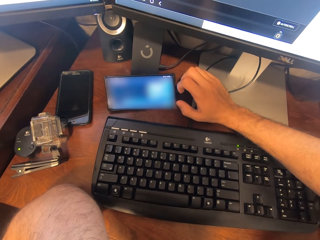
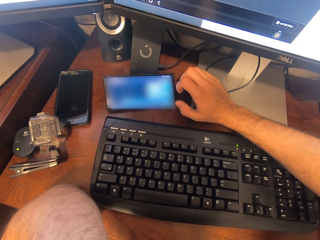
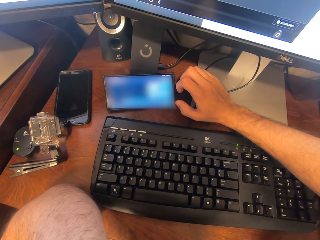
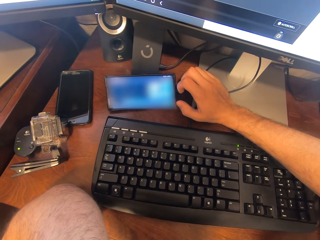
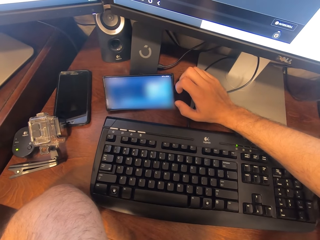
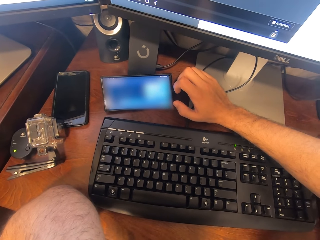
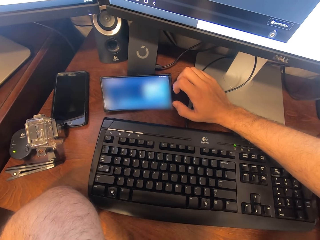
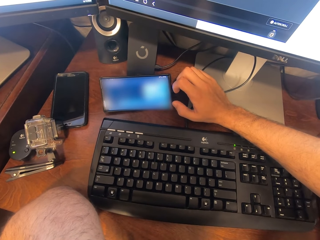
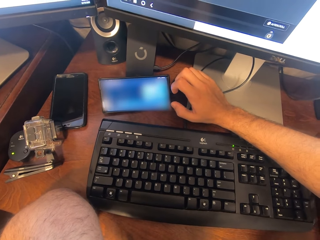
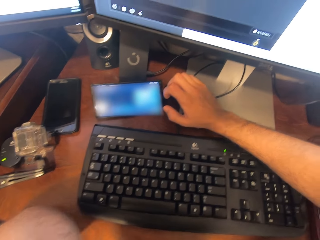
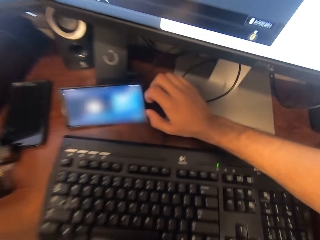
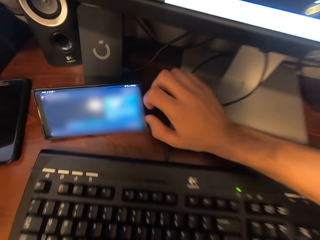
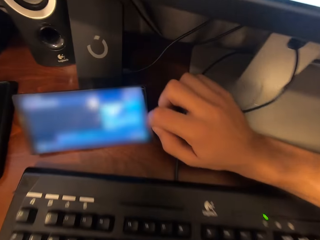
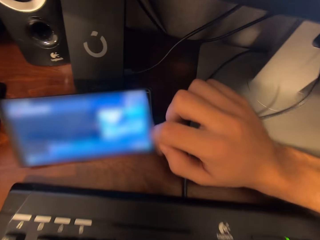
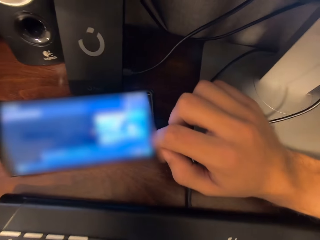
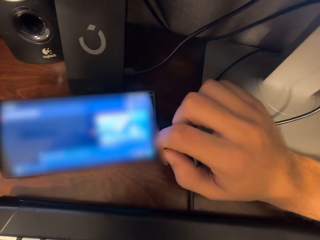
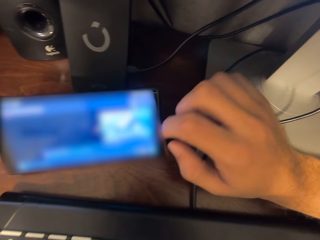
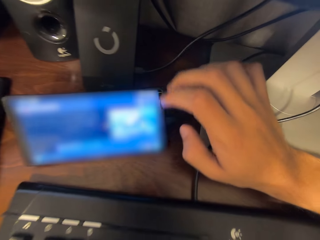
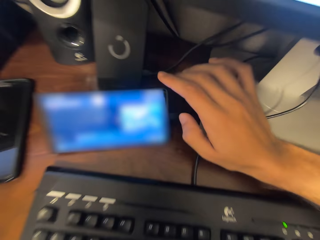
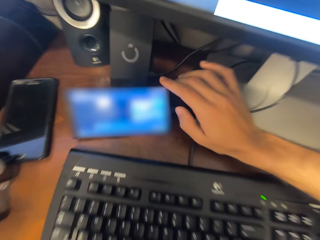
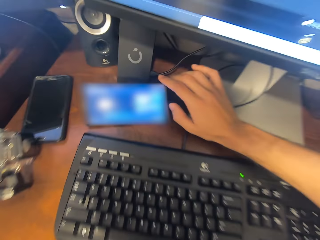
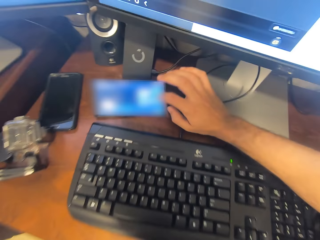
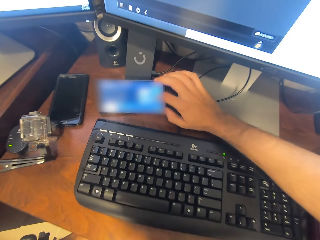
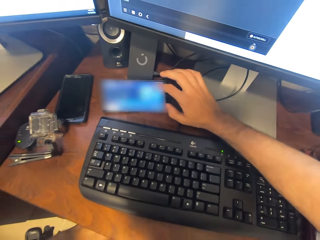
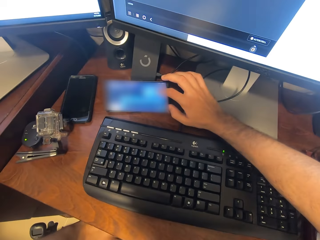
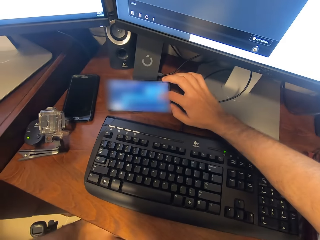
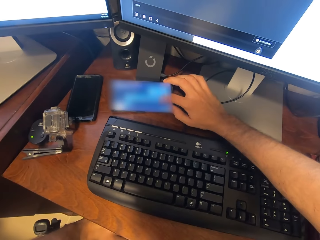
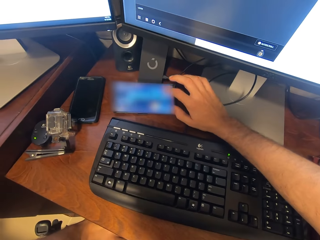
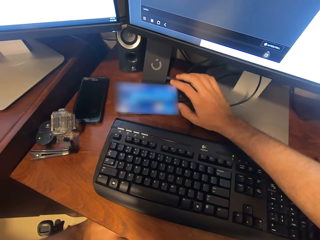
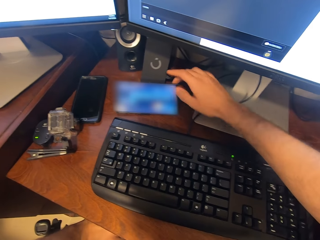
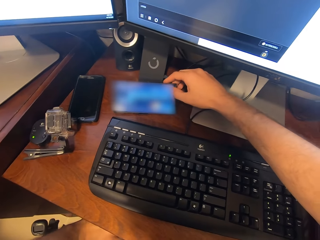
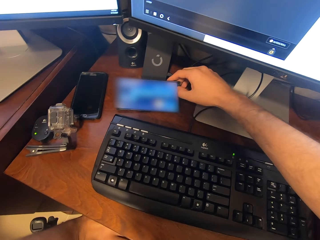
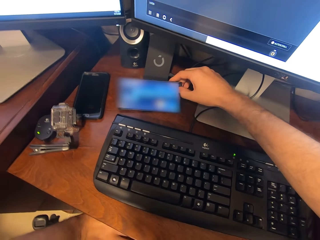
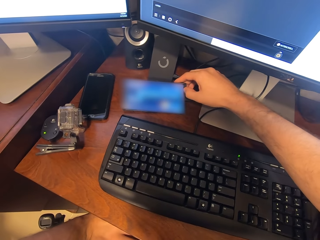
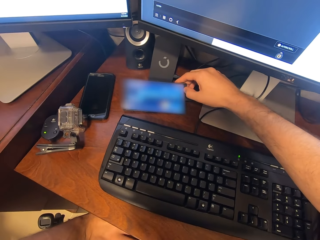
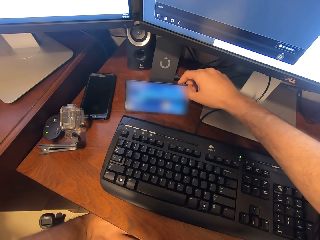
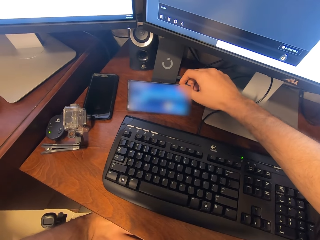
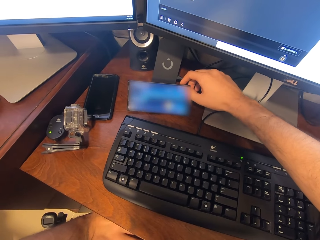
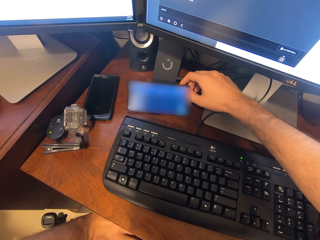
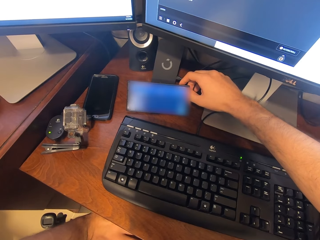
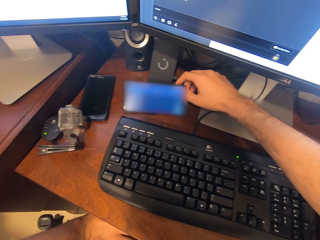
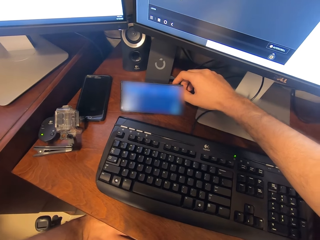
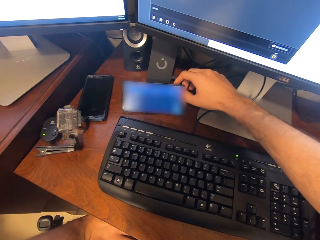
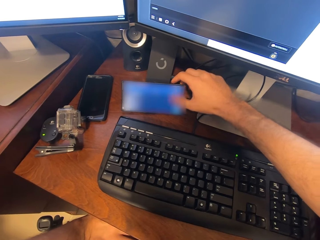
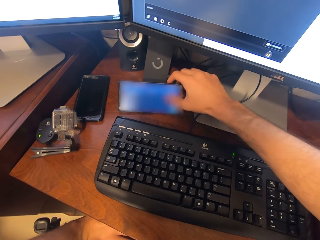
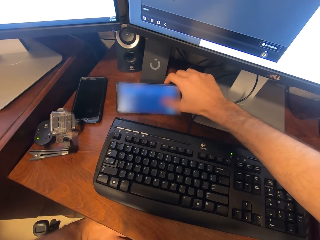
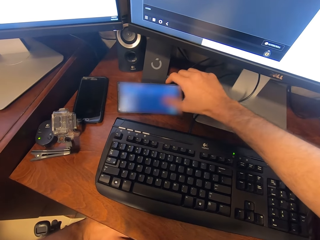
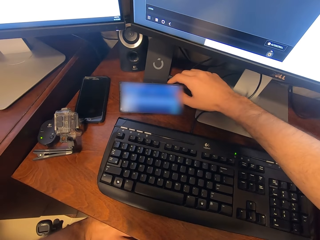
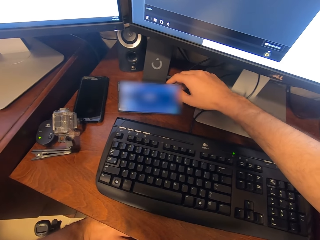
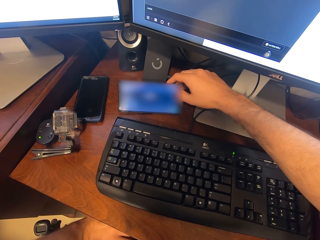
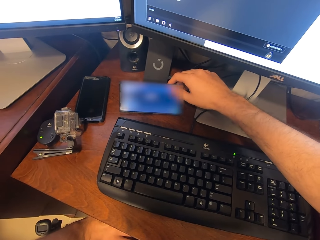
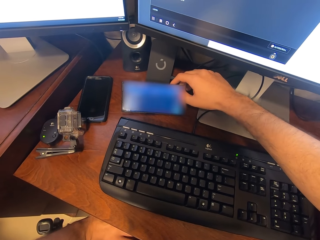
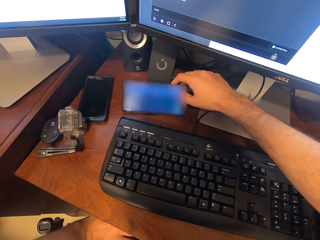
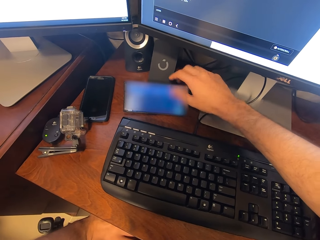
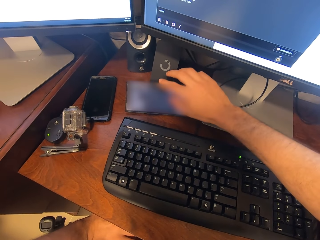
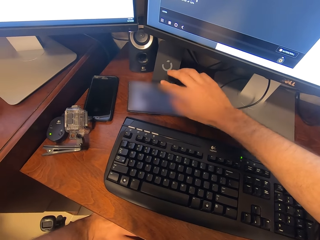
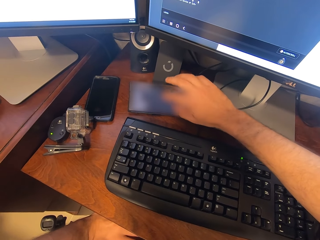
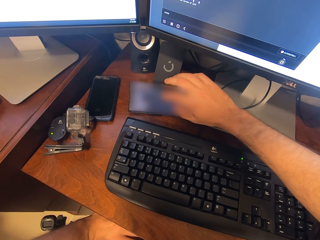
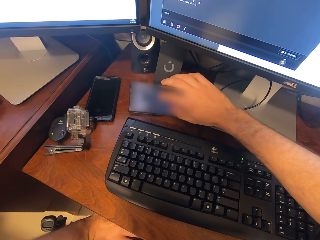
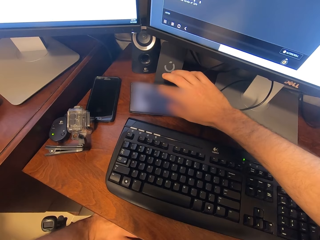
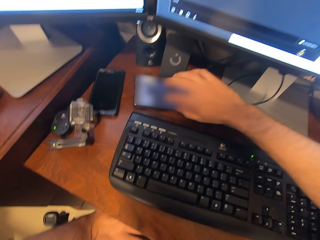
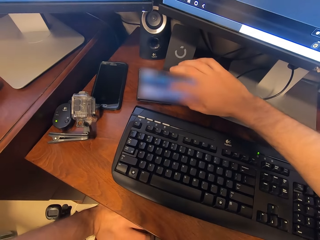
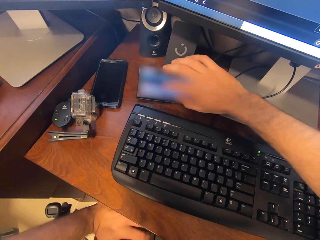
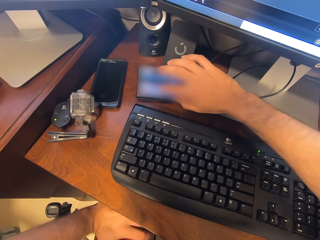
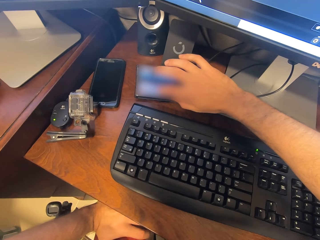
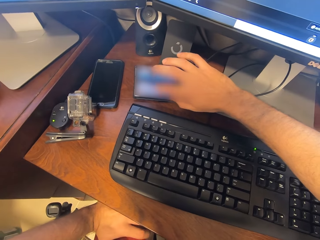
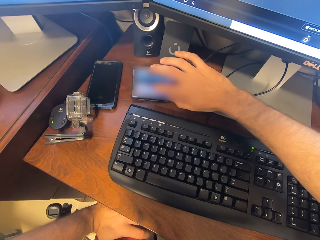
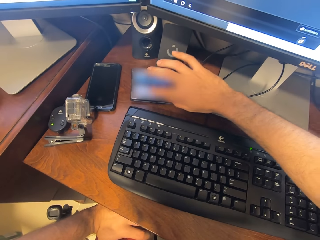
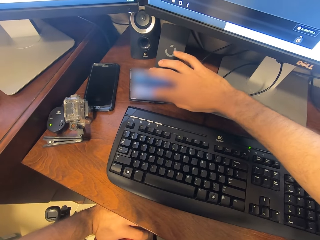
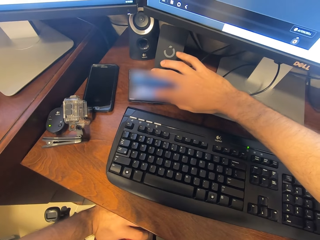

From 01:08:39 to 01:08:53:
The camera wearer removes the finger from the phone. They look around a room. They hold the phone. They operate the mobile phone. They scroll the screen of the phone with the finger. They tap the screen on the phone with the finger. They scroll the screen of the phone with the finger.

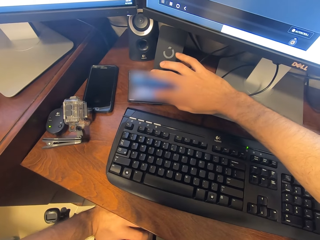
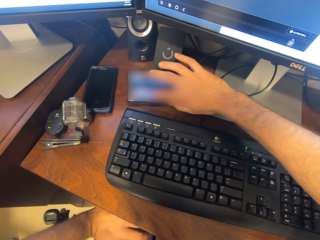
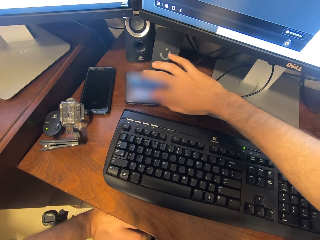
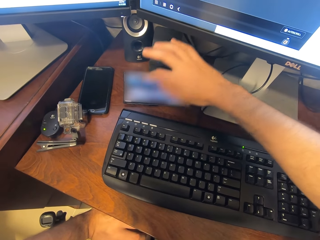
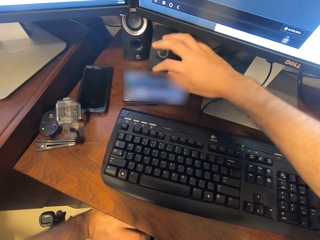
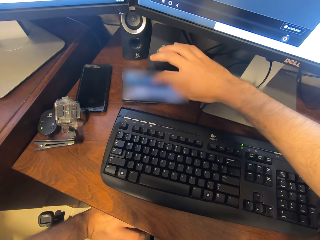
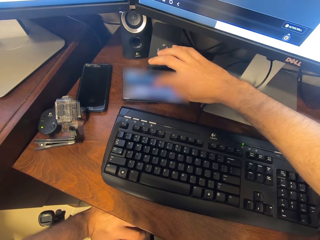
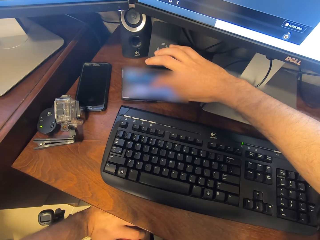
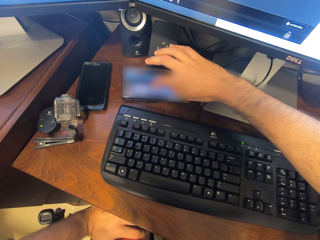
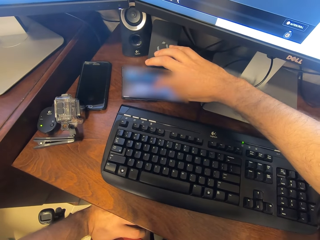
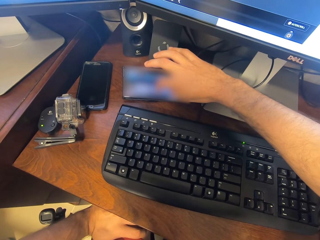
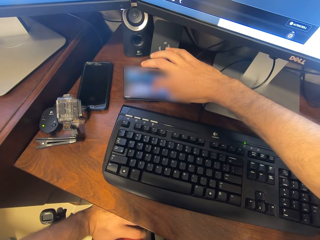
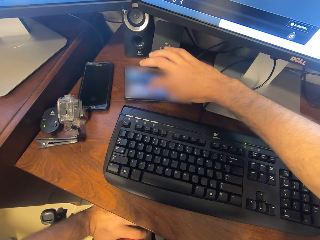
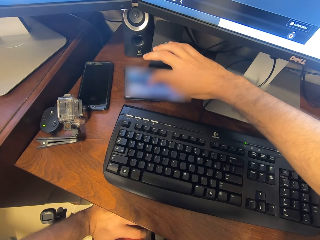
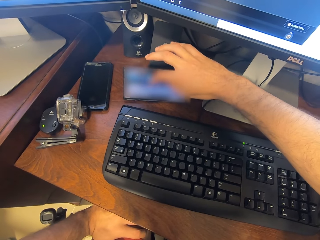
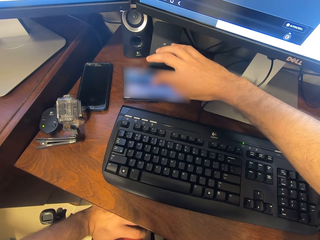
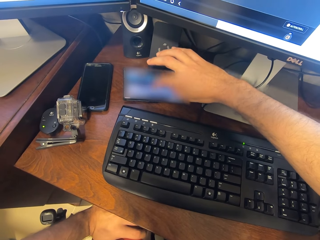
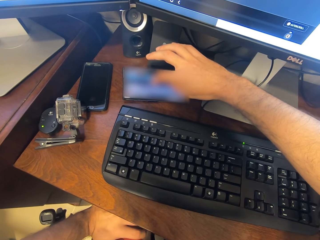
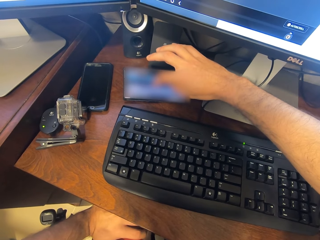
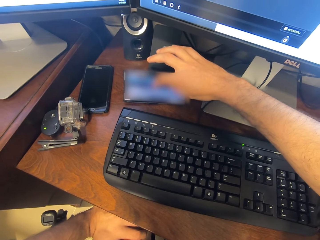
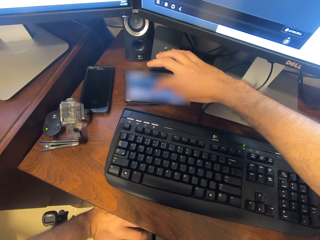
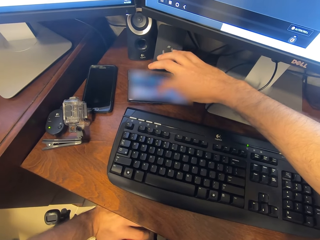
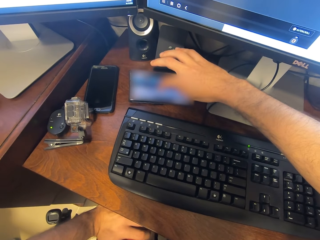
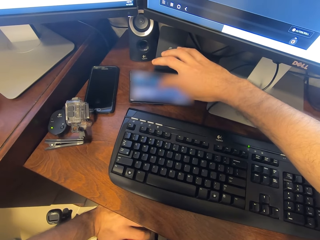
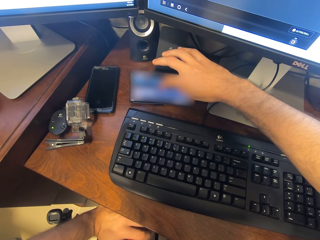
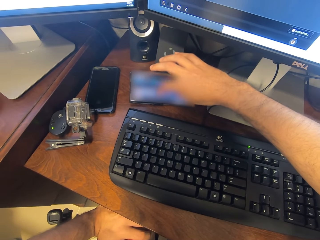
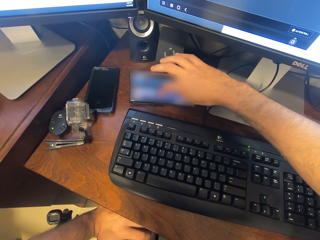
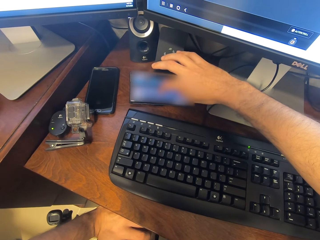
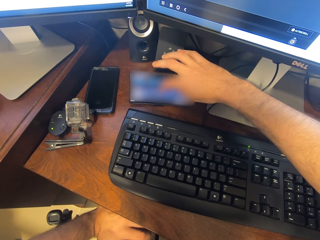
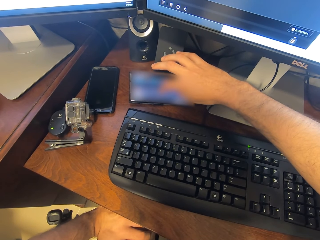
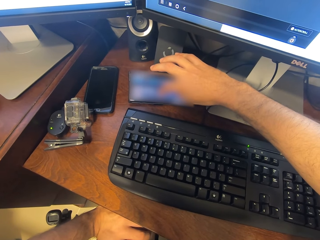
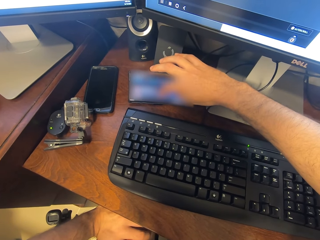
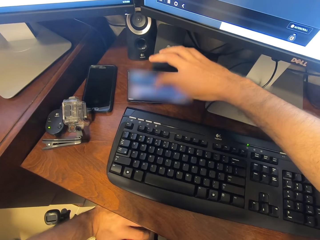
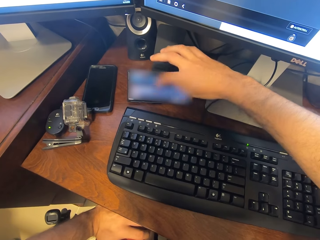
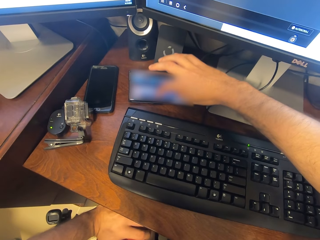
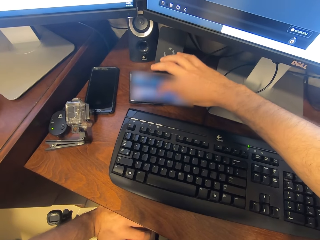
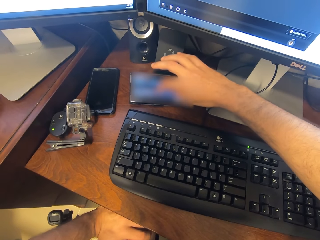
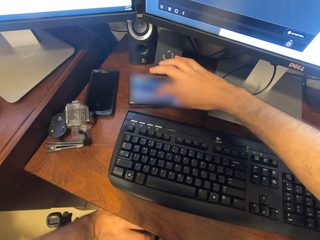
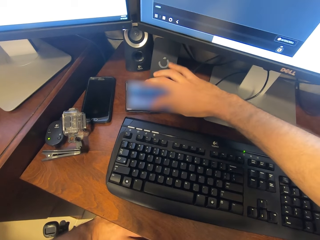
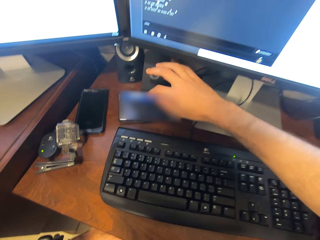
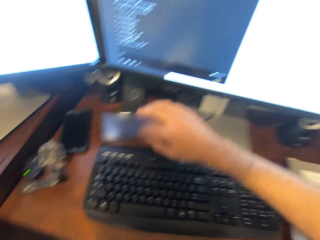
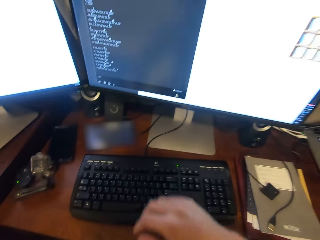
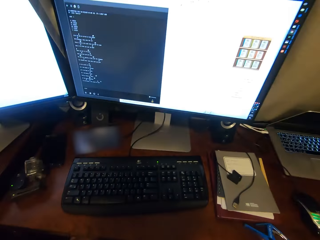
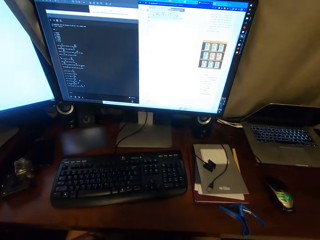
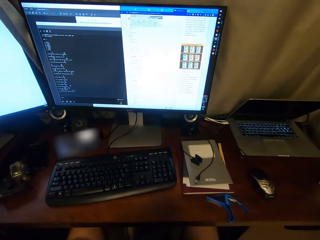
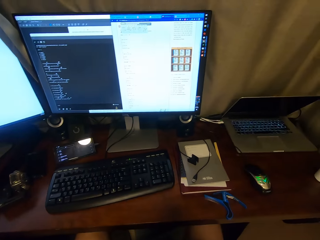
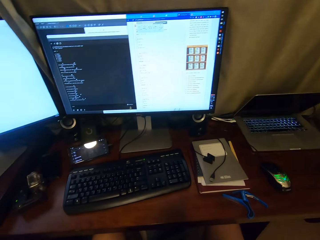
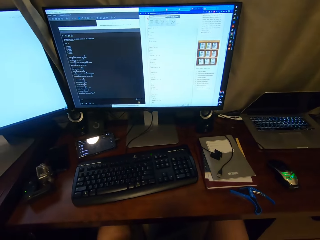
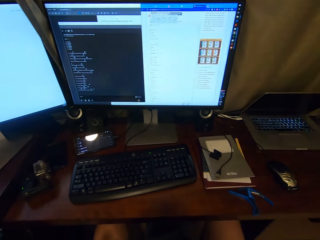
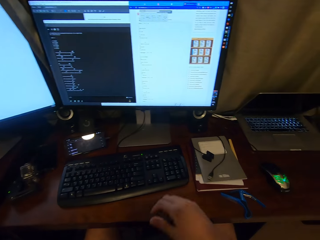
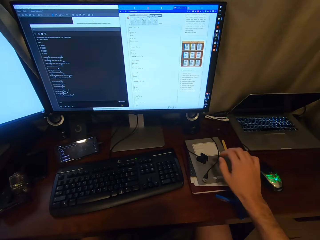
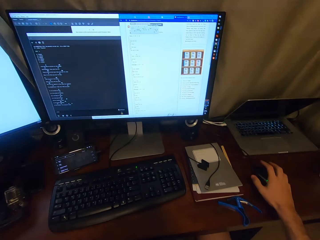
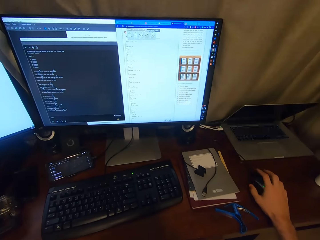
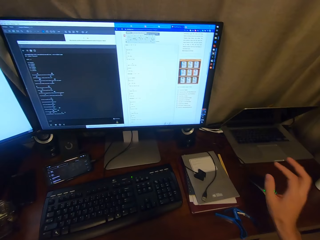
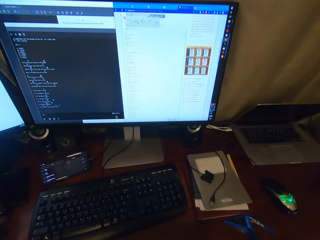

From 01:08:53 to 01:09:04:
The camera wearer looks around a room. They remove the finger from the phone. They hold the mouse.
